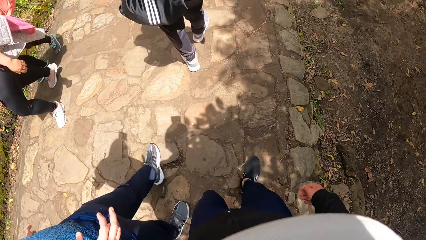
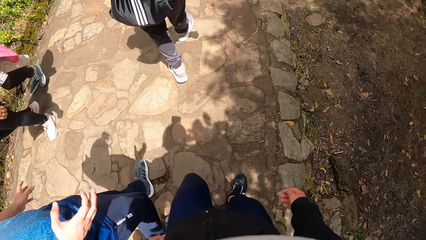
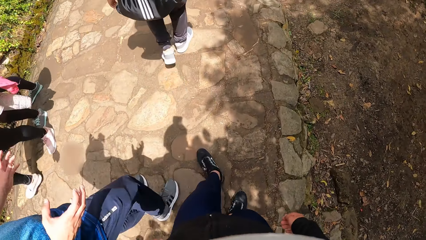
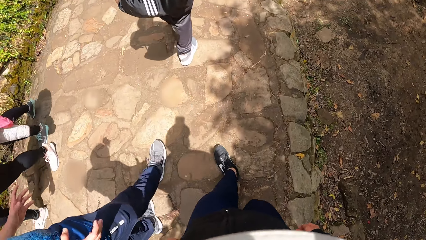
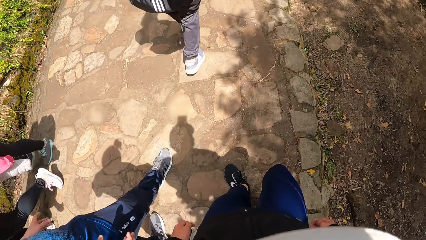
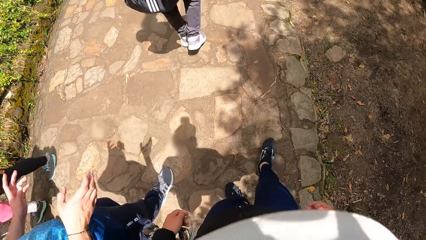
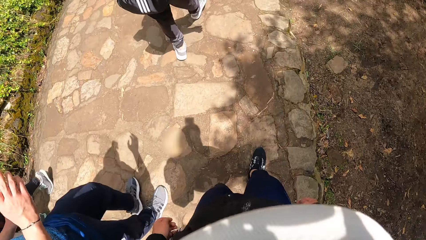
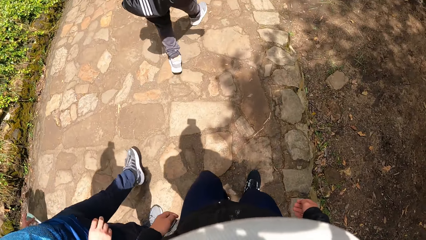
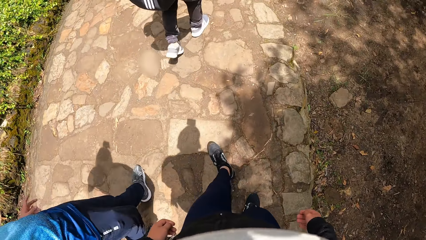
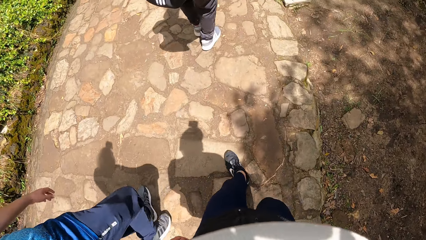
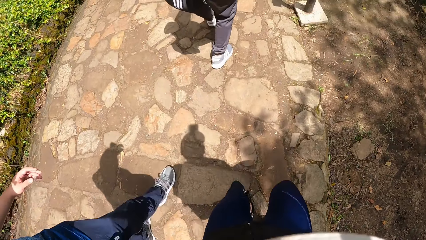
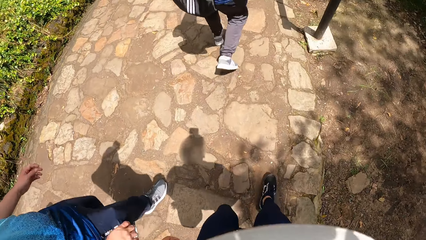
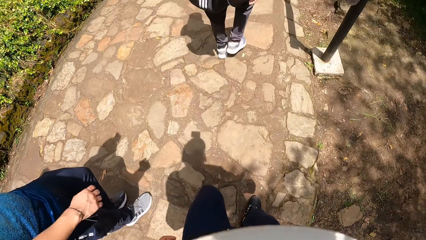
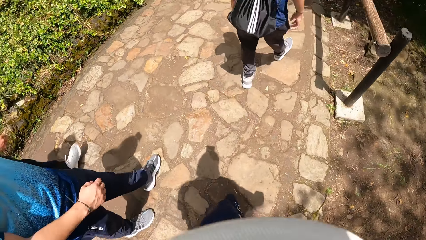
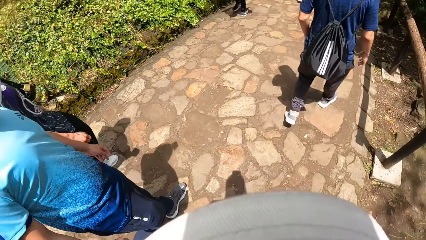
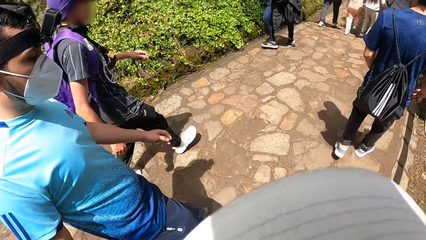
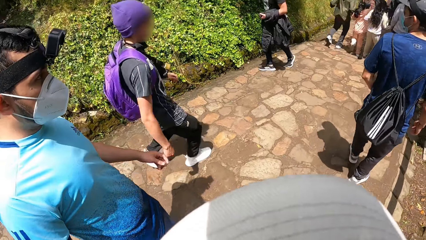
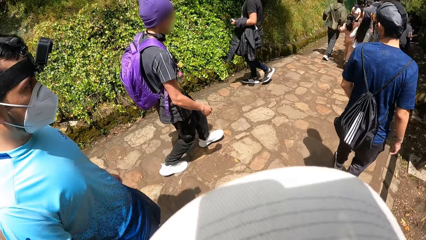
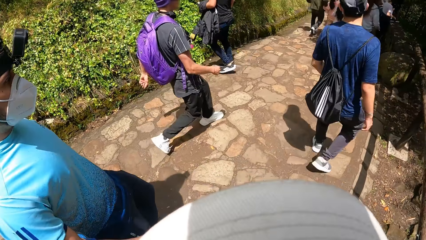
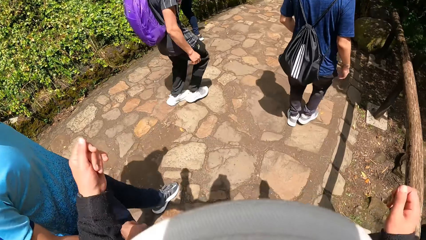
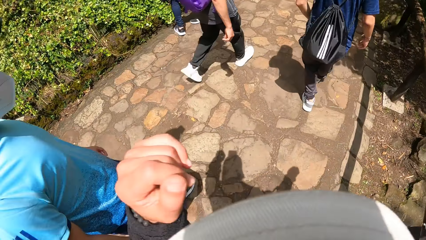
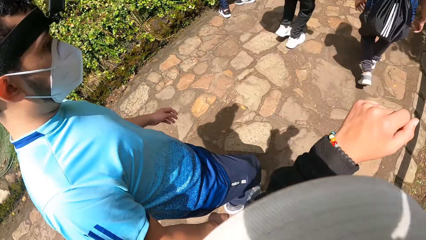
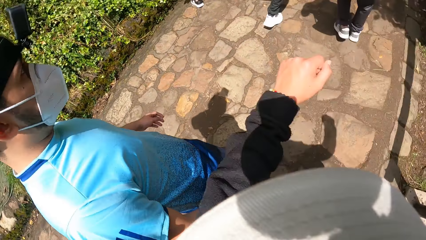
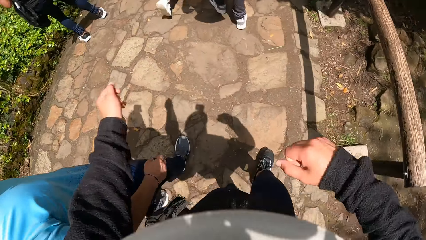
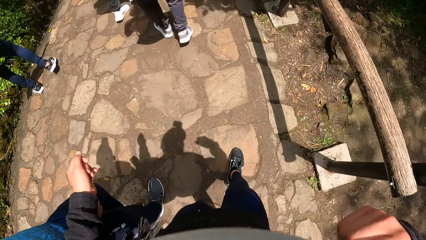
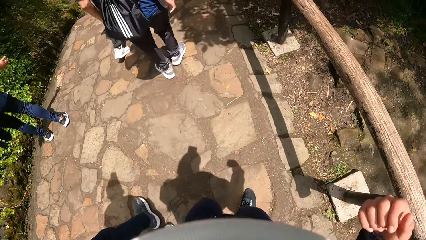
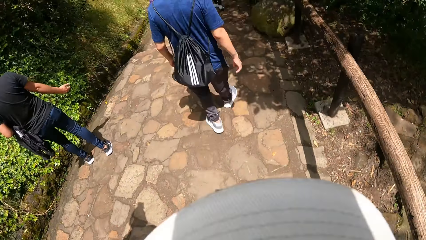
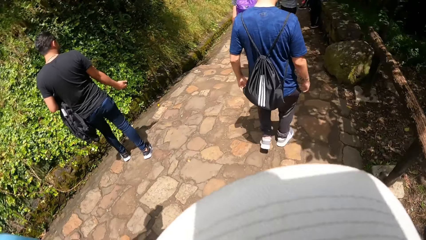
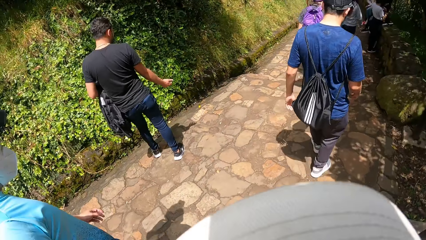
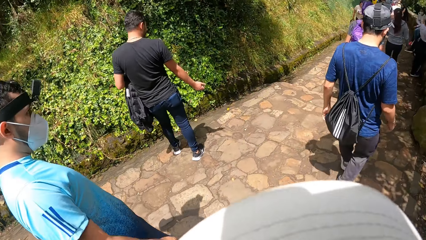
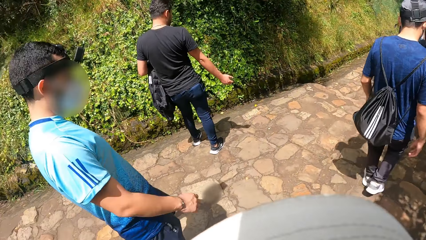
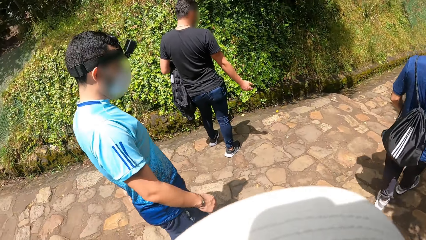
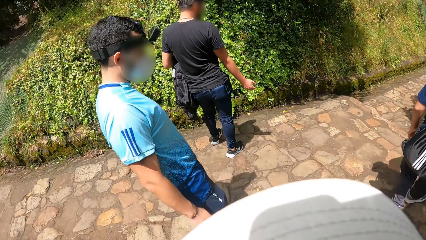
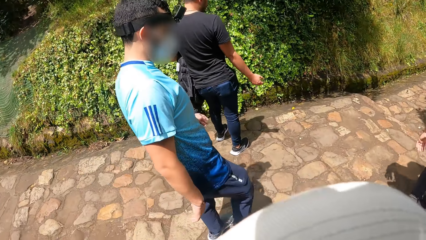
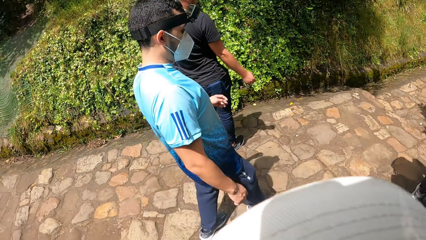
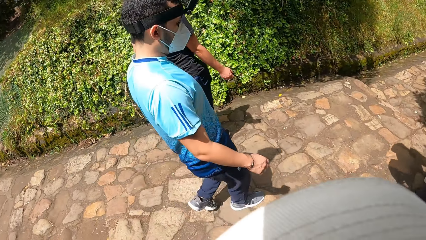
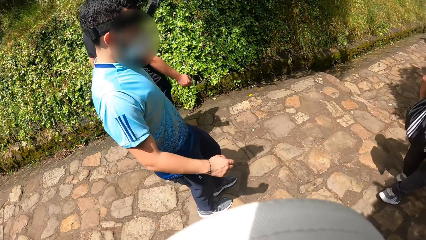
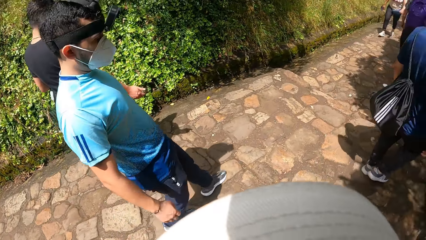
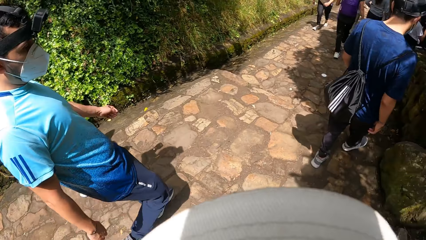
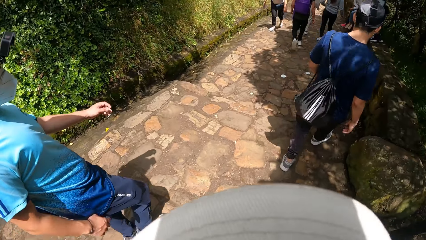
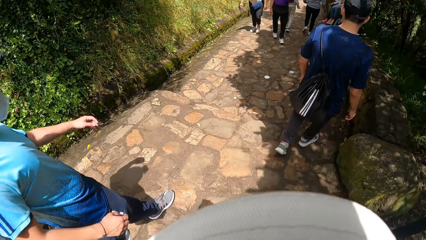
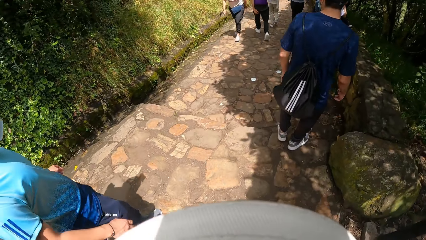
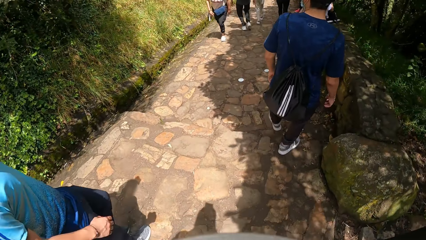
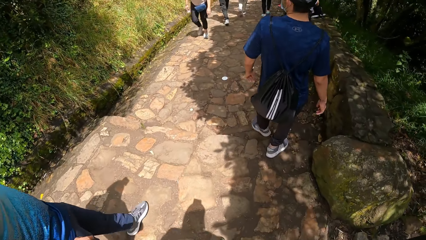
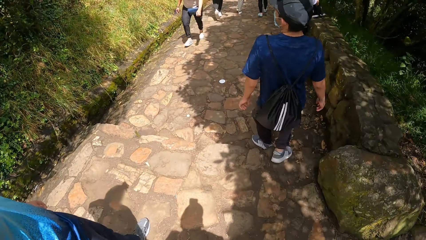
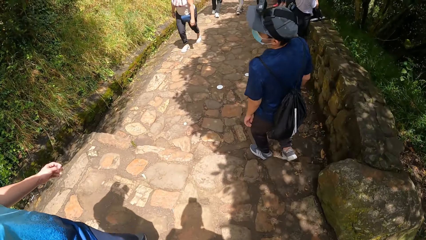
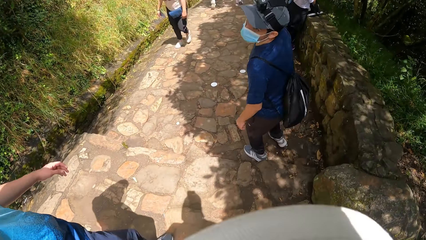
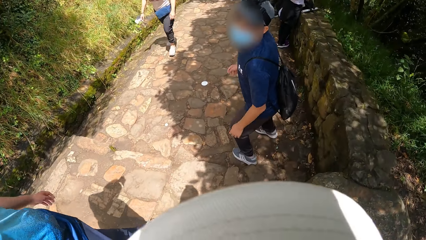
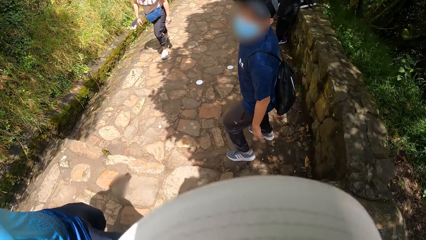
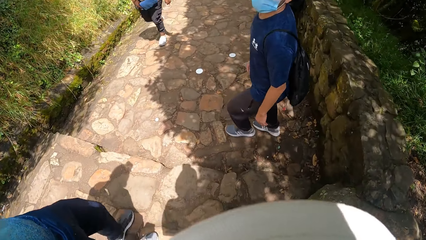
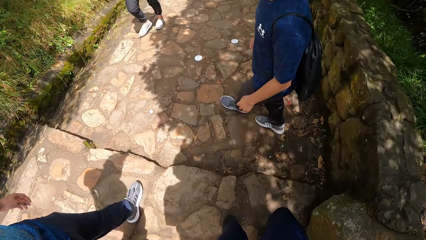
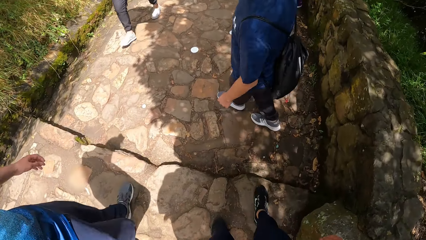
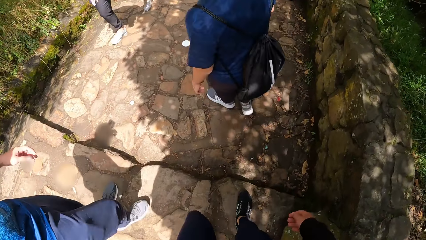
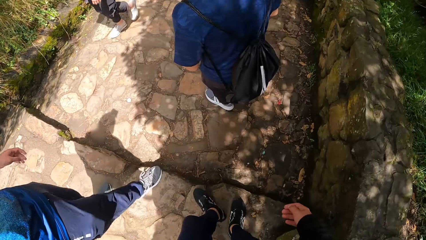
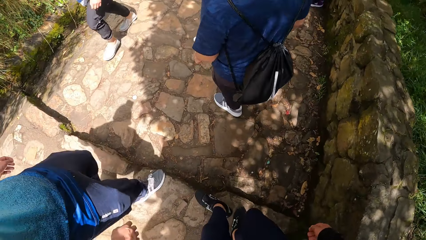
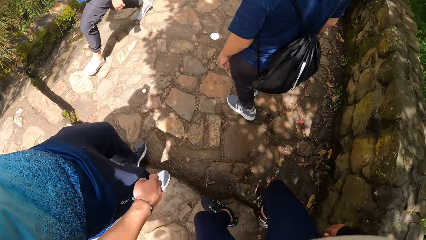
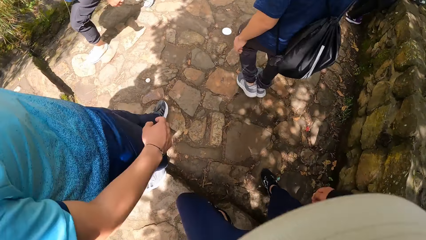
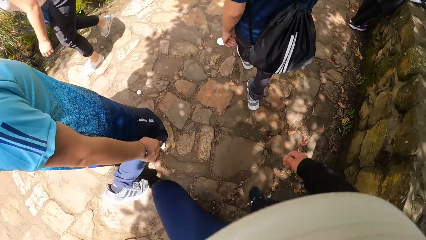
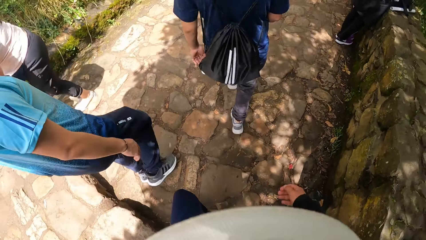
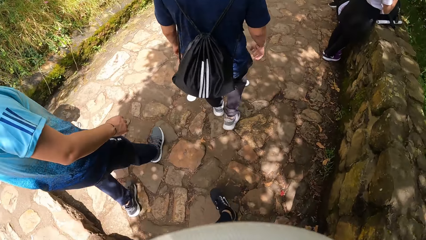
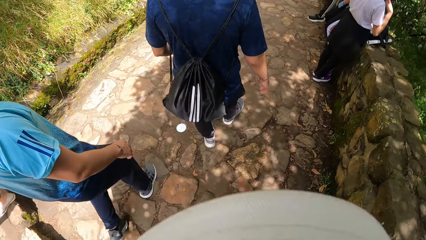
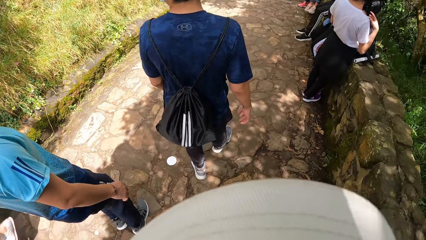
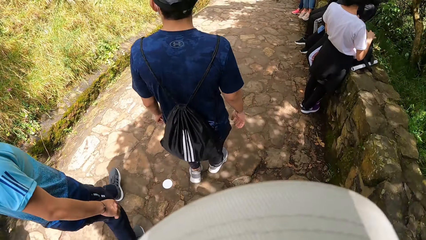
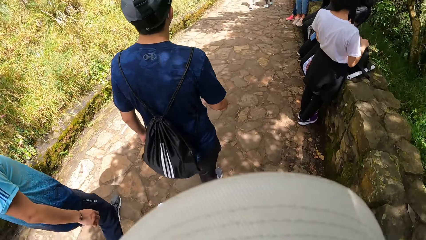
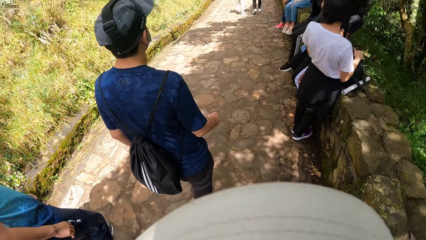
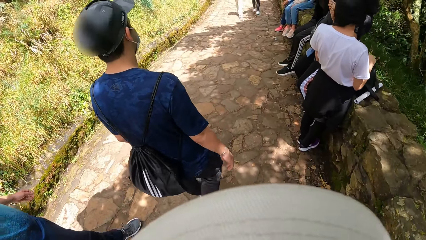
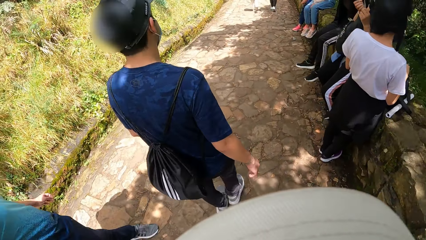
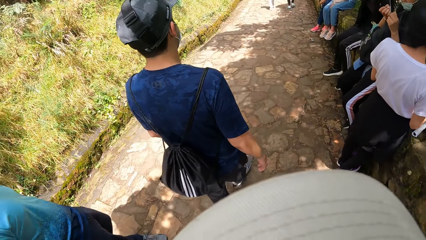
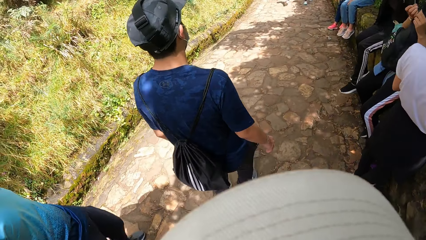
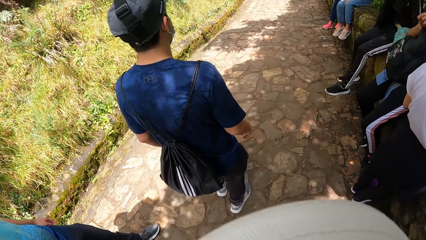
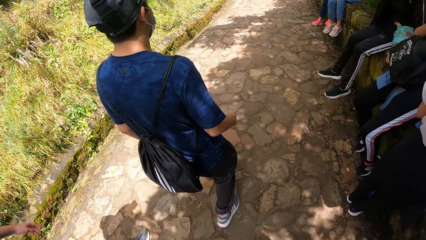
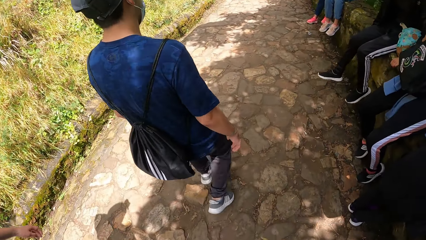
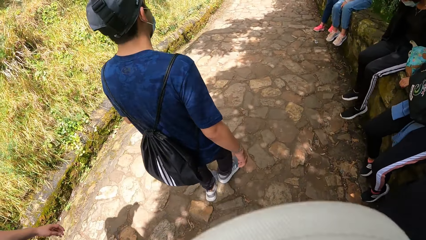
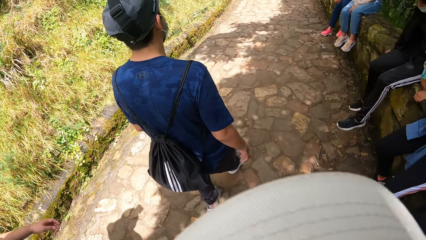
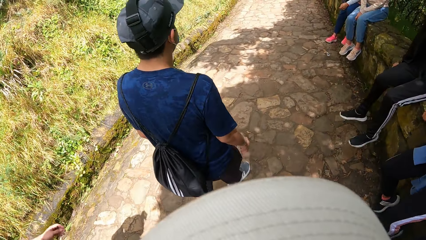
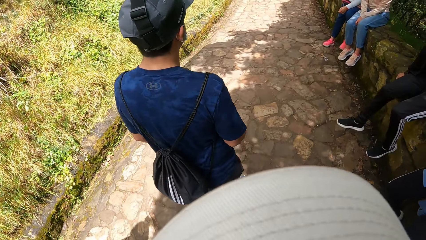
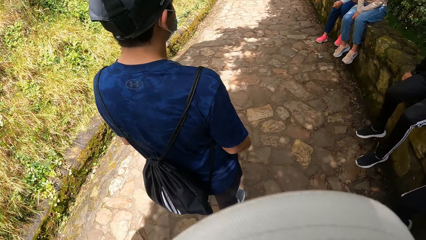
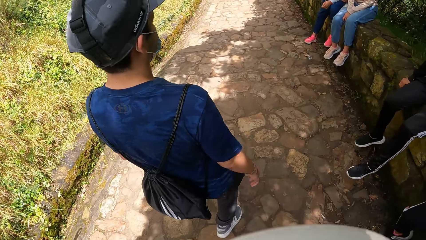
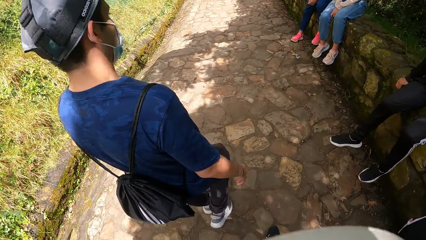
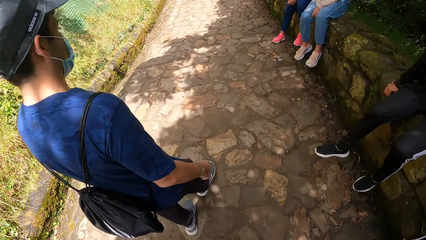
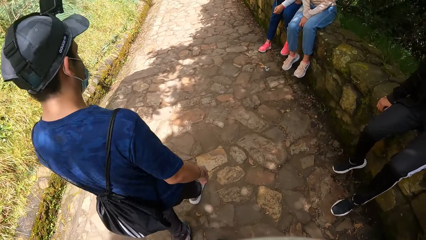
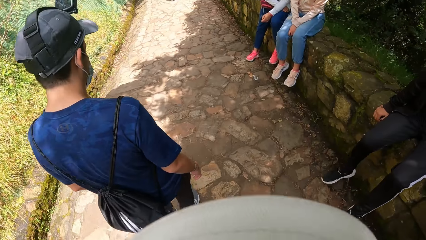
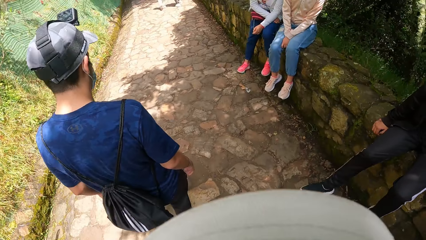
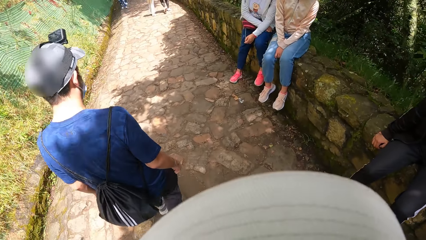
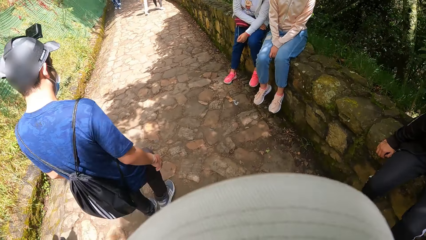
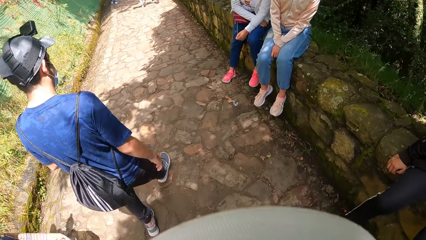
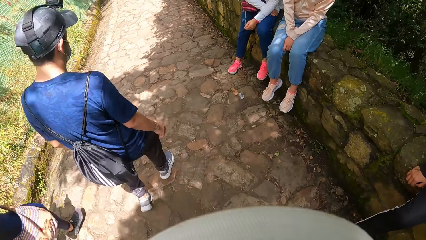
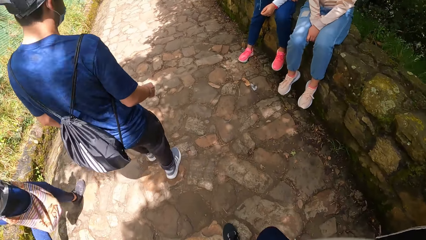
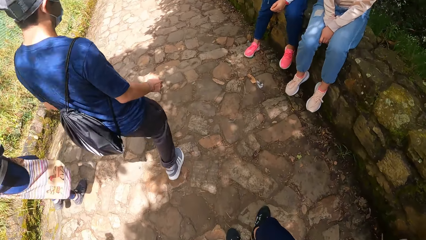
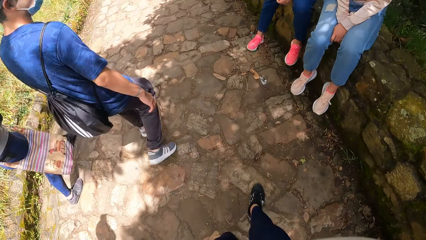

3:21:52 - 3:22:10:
The camera wearer interacts with a person. They look around. They climb down stairs. They walk on the pavement.
